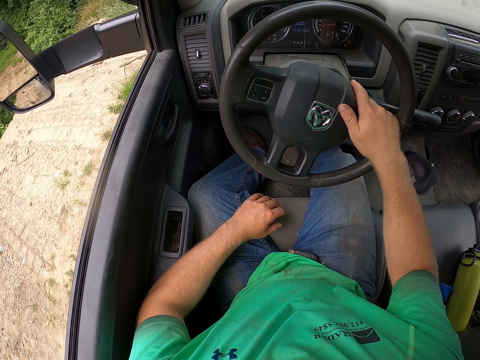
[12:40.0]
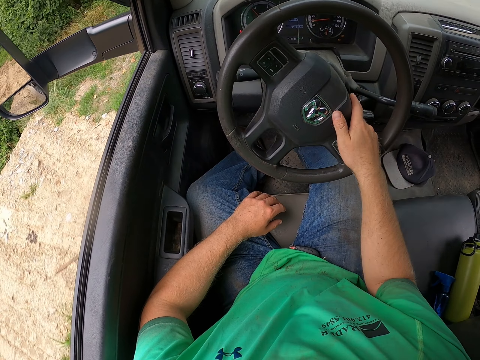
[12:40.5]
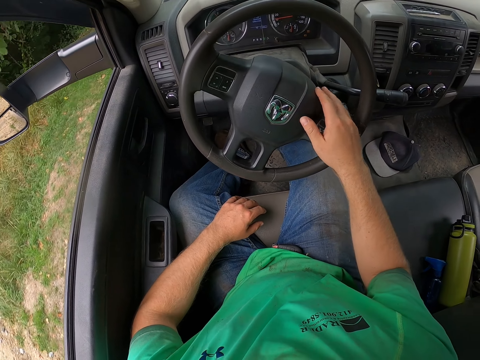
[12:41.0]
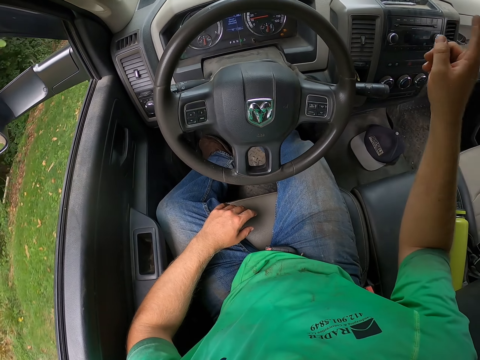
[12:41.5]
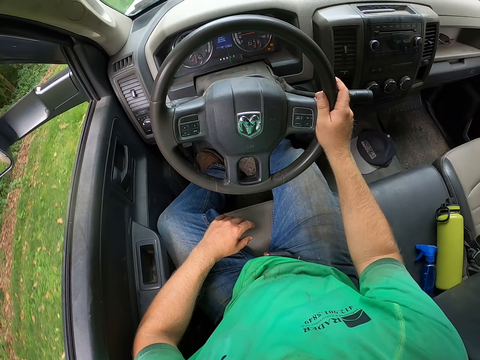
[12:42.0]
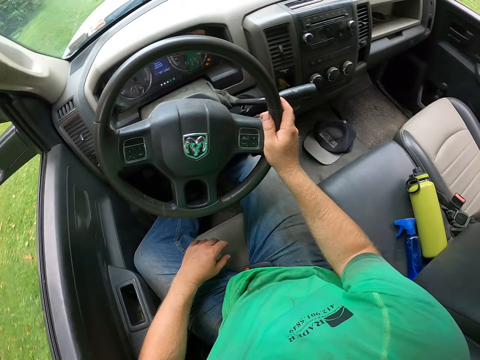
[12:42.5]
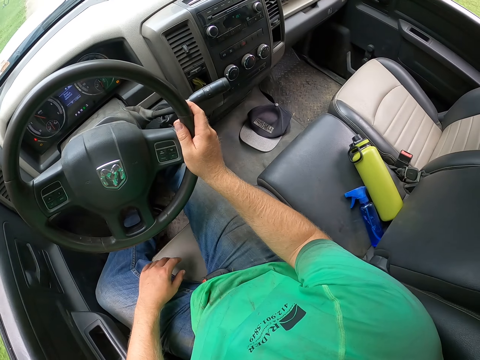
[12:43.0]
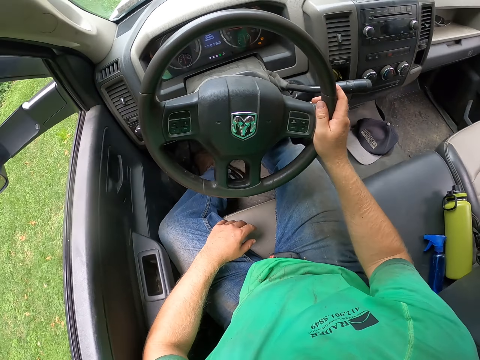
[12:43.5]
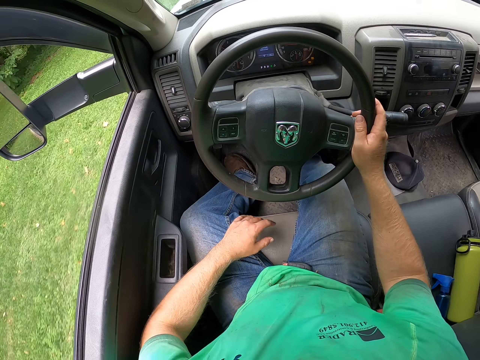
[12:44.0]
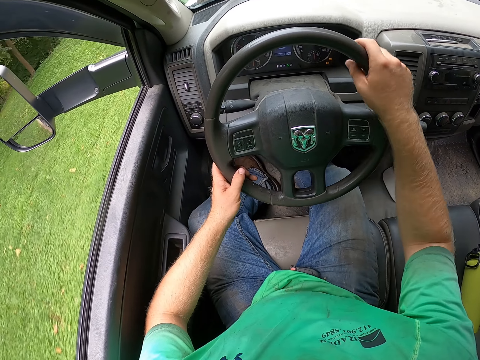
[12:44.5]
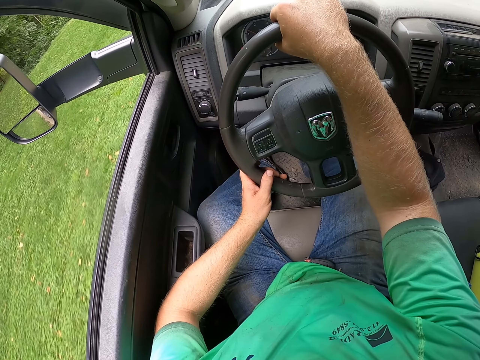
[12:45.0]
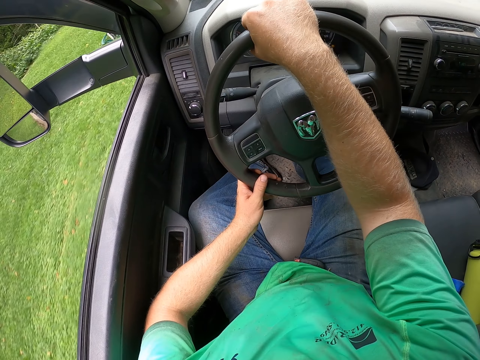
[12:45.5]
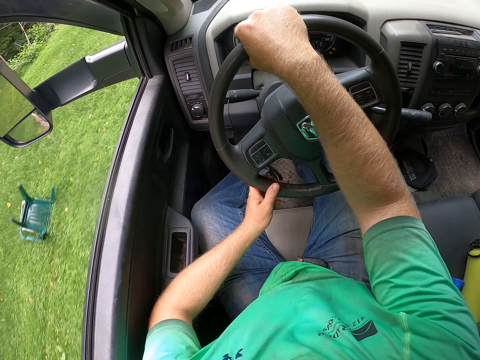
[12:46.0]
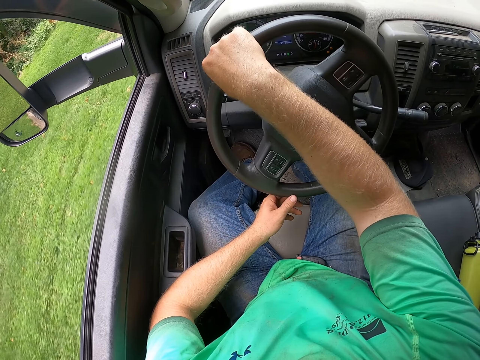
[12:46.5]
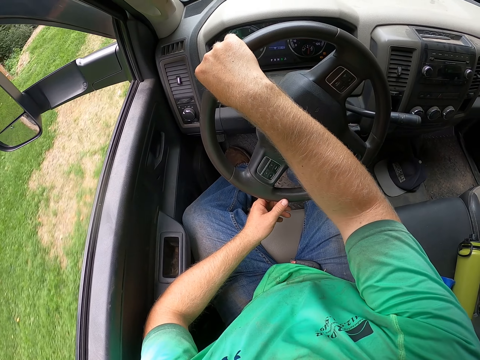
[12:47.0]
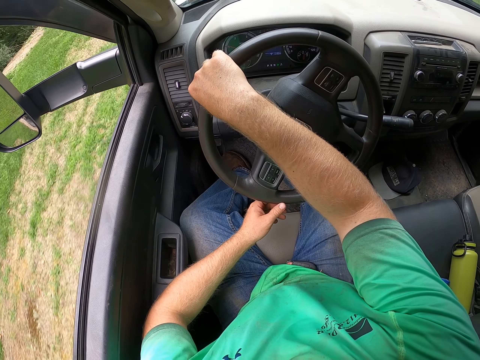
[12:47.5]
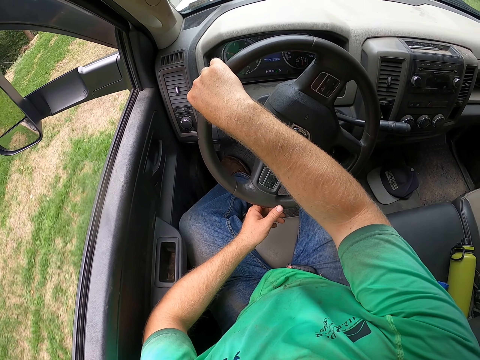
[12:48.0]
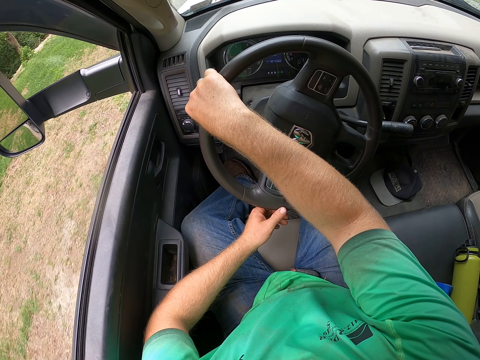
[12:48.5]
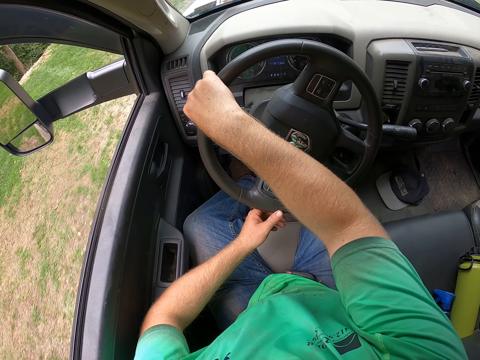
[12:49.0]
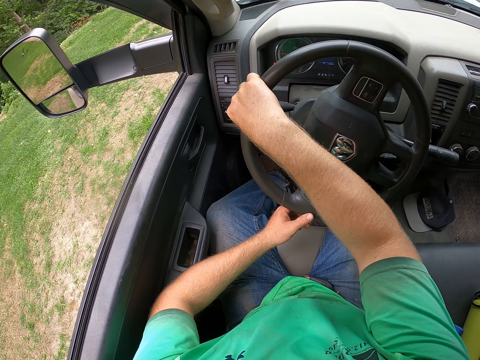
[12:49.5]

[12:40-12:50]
The camera wearer points a finger with his right hand. He drives with his right hand. He drives the truck with the steering wheel in both hands.

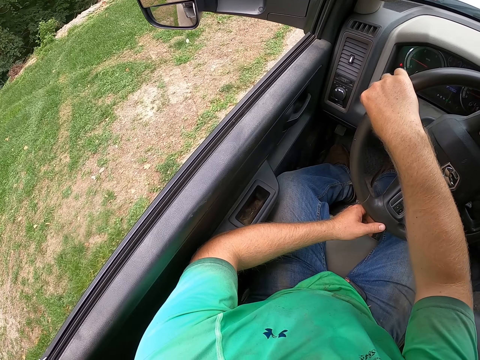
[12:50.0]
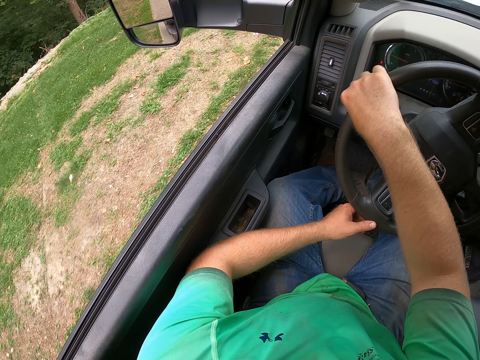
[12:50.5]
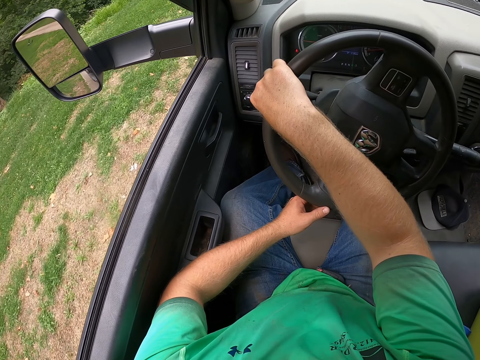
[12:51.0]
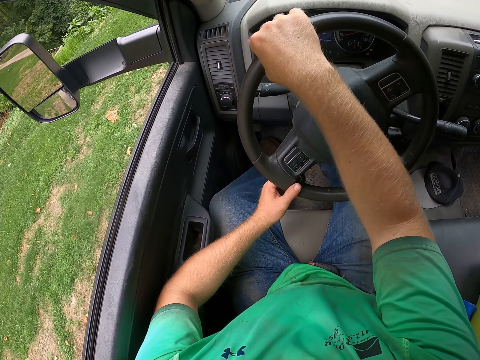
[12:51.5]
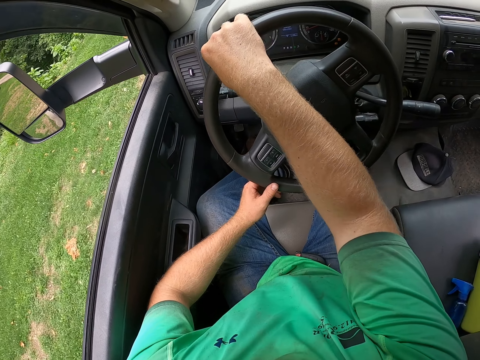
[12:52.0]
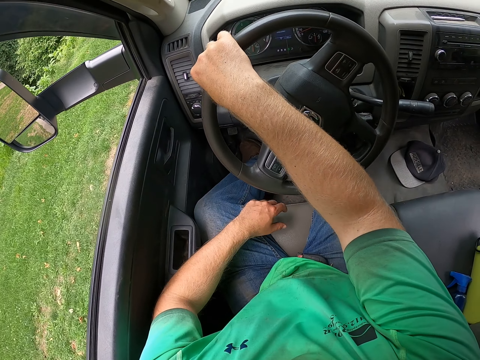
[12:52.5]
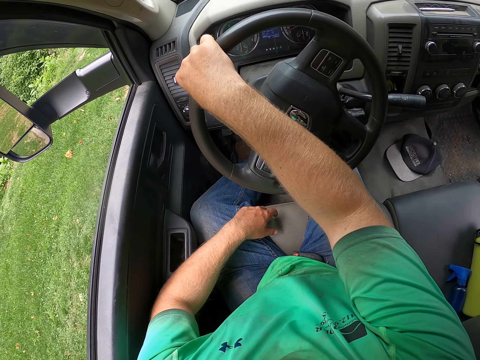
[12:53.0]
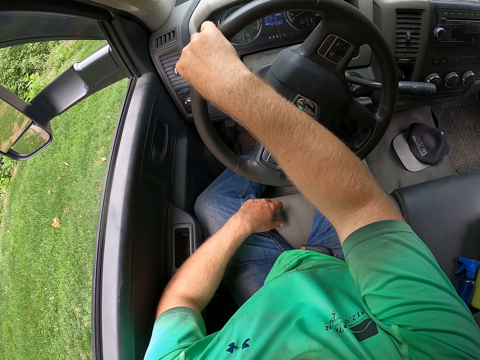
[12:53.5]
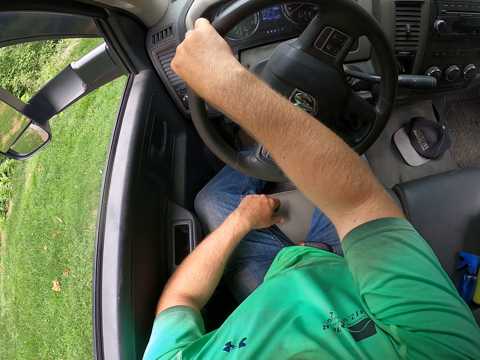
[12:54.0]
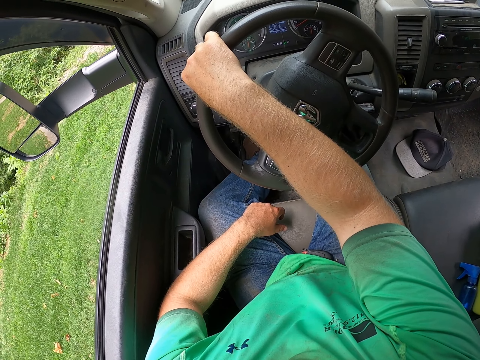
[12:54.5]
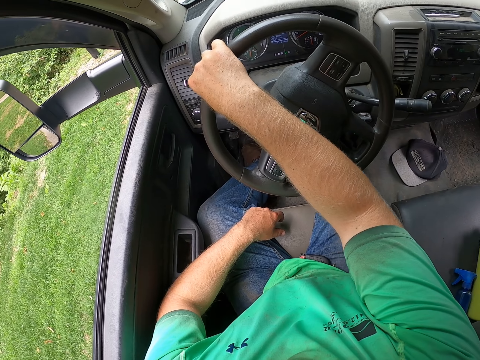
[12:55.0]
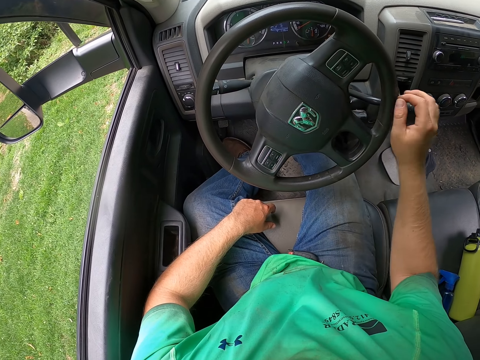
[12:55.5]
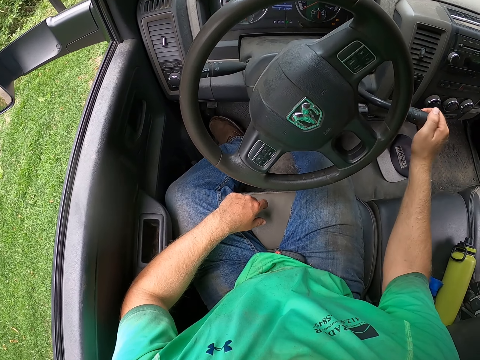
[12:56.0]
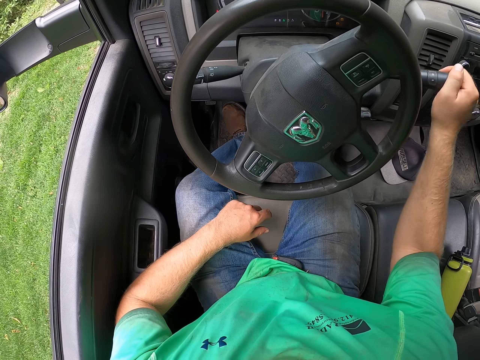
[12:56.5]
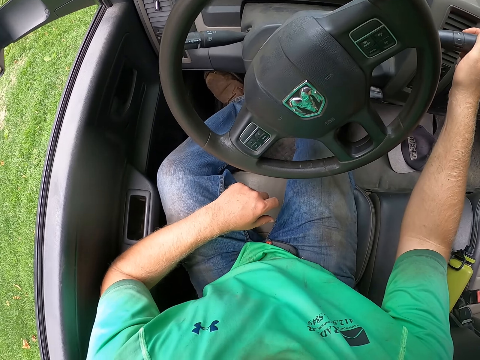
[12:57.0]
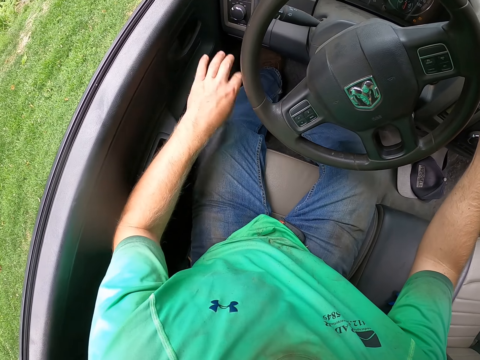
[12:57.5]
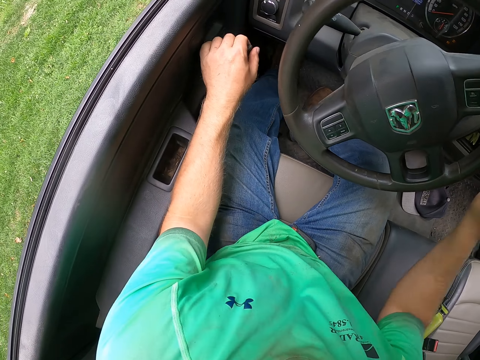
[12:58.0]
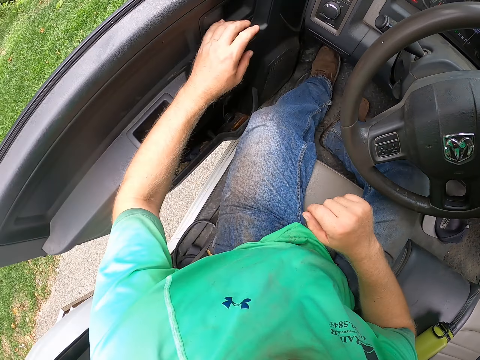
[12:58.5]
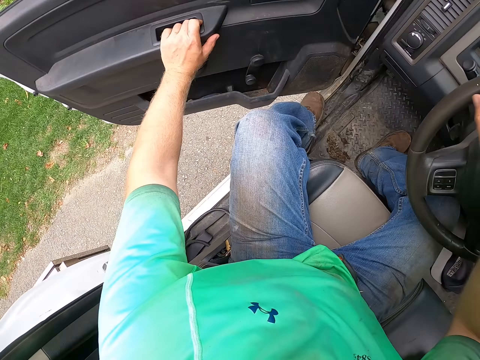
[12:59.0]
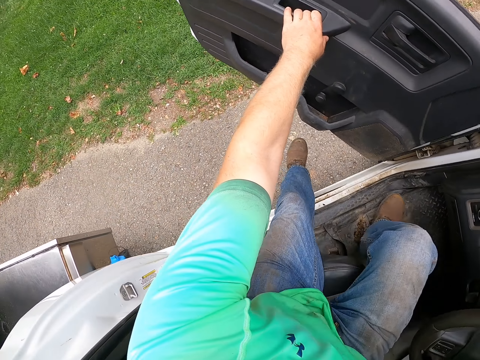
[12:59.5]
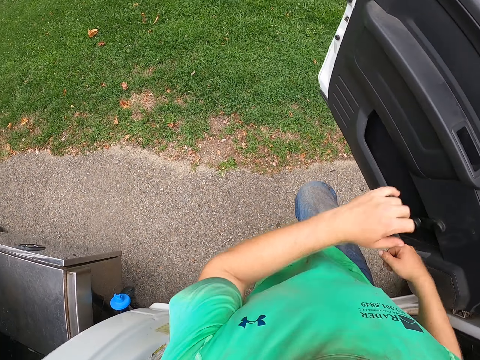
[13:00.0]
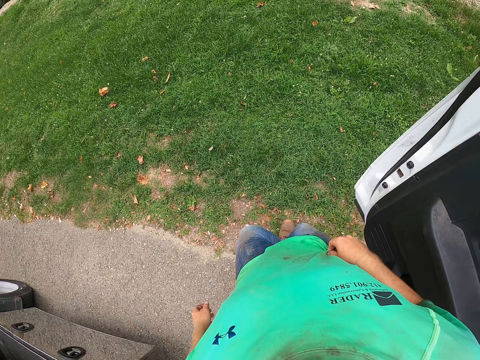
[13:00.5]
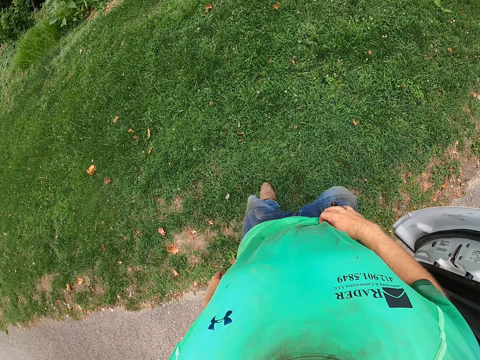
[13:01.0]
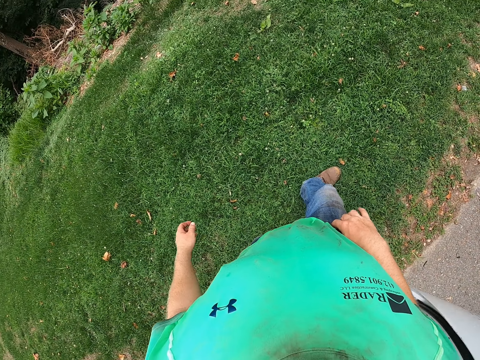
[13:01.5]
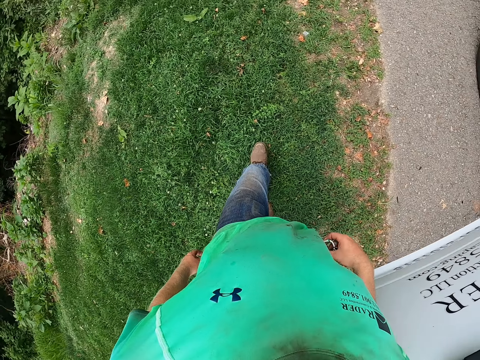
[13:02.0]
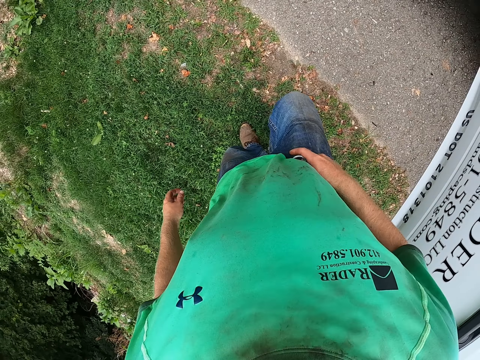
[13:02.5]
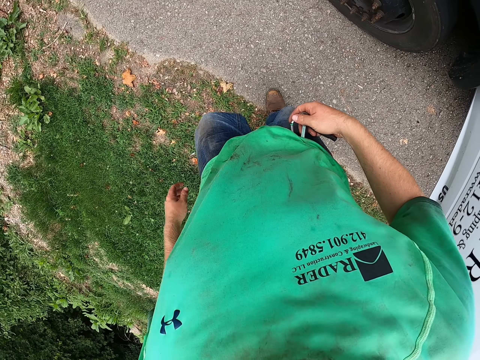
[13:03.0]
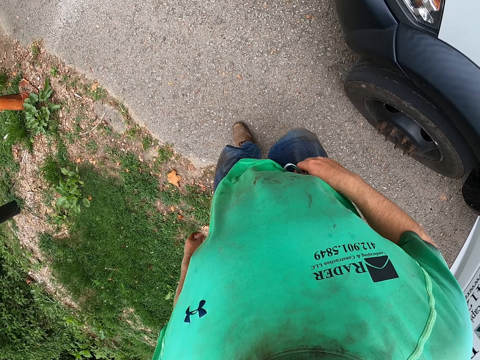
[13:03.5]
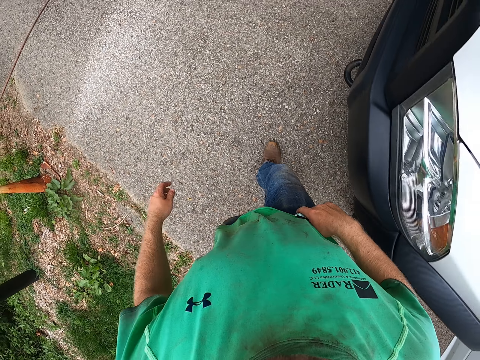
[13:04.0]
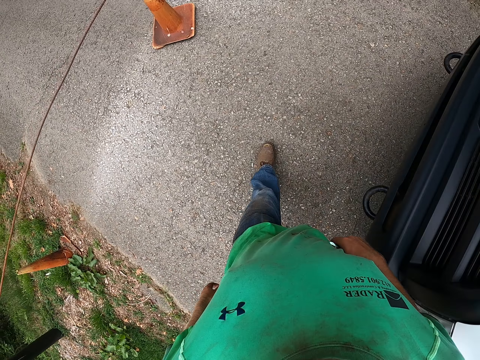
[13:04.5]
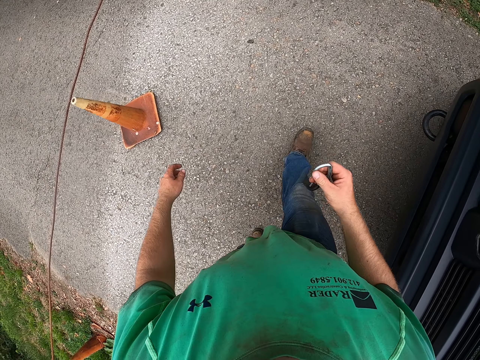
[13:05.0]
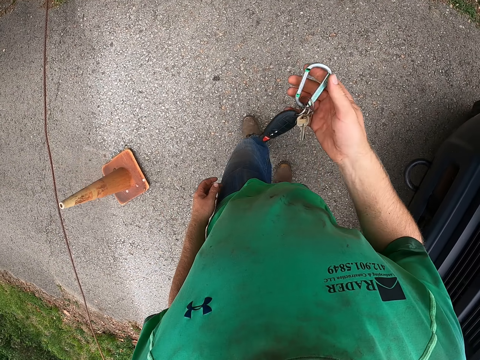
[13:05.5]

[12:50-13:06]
The camera wearer drives the truck with the steering wheel in his right hand. He withdraws his left hand from the steering wheel. He adjusts a gear shift lever on the steering wheel with his right hand. He touches the indicator. He opens a driver side door in the truck with his left hand. He unlocks the door with his left hand. He gets down from the truck. He walks. He holds a key holder on his jeans with his right hand. He removes the key holder from his jeans with his right hand. He walks.
